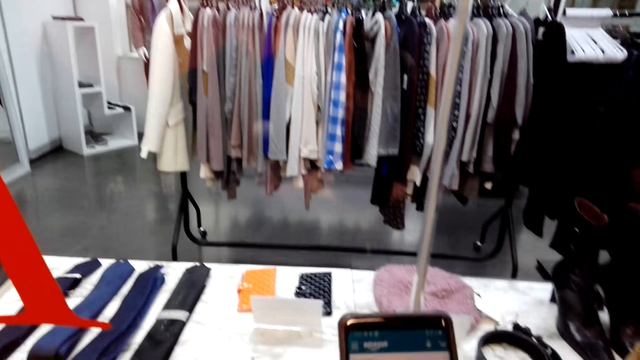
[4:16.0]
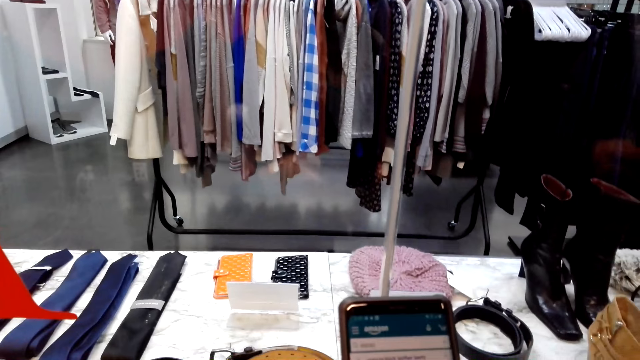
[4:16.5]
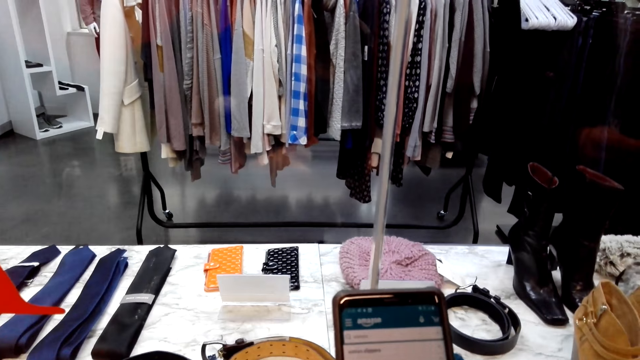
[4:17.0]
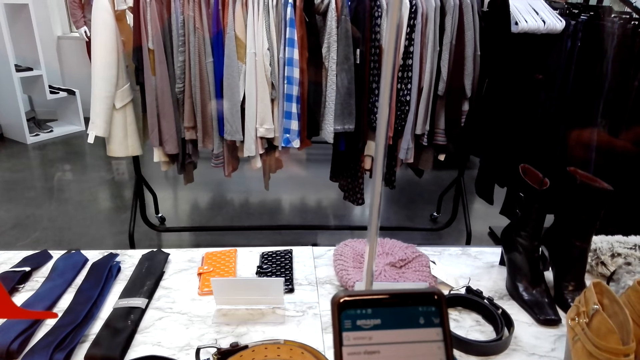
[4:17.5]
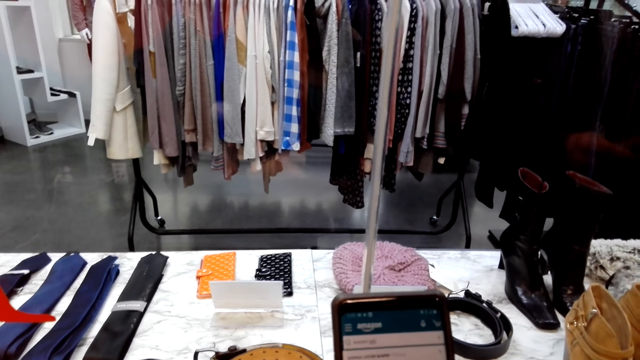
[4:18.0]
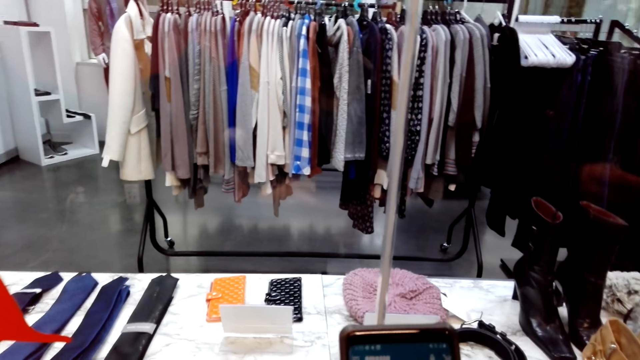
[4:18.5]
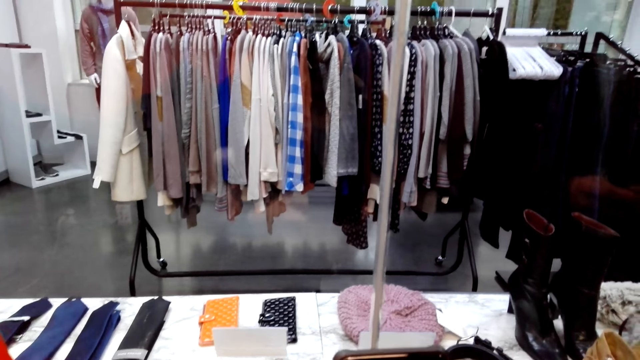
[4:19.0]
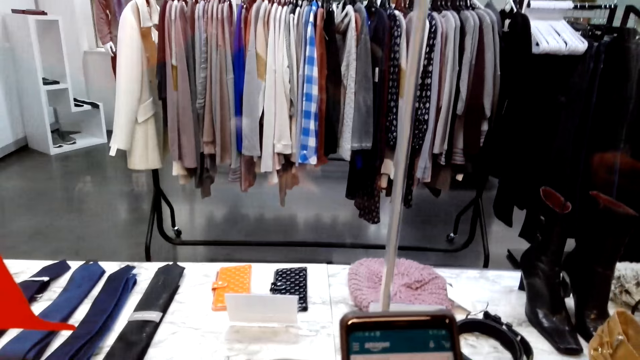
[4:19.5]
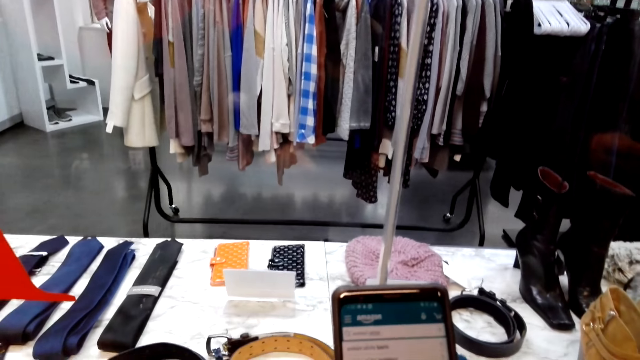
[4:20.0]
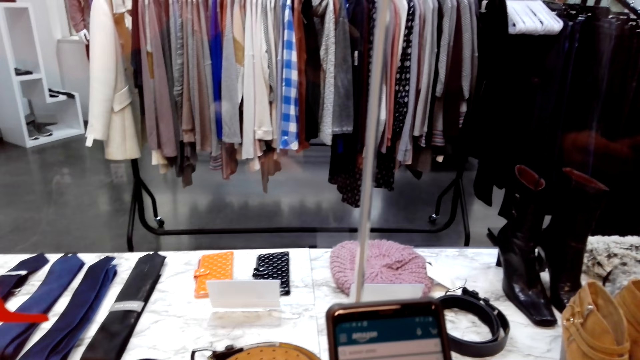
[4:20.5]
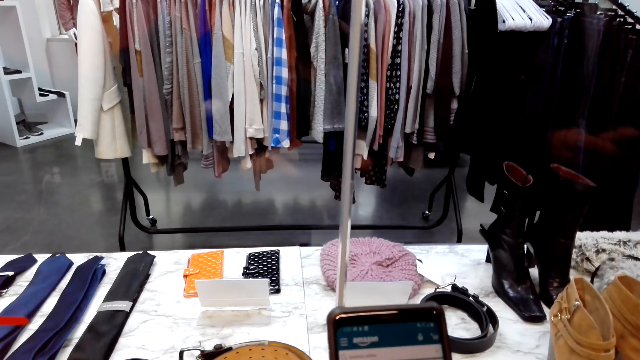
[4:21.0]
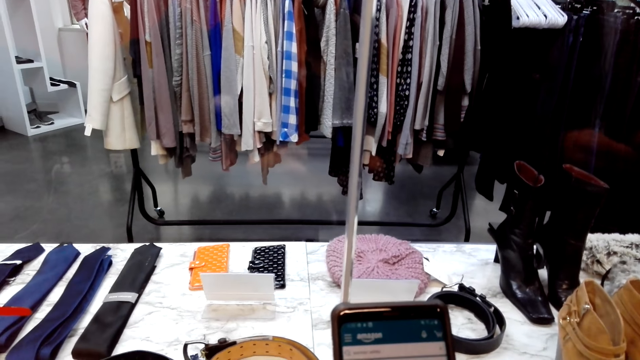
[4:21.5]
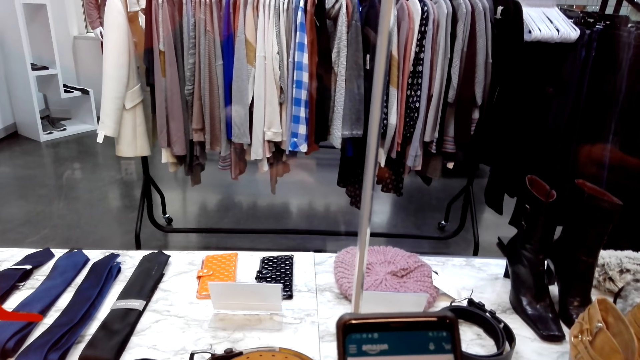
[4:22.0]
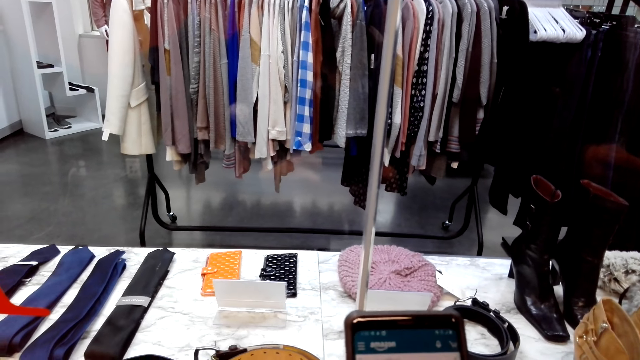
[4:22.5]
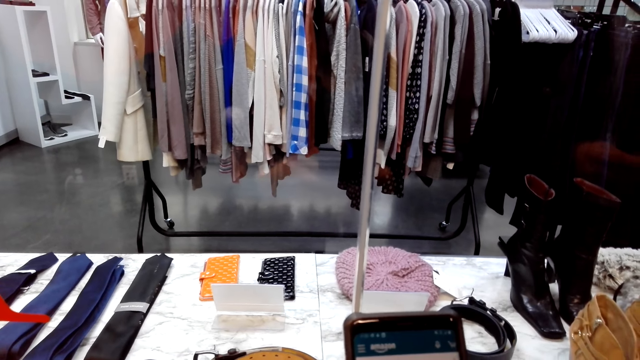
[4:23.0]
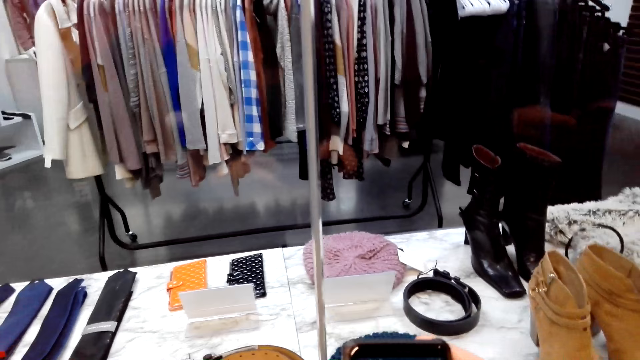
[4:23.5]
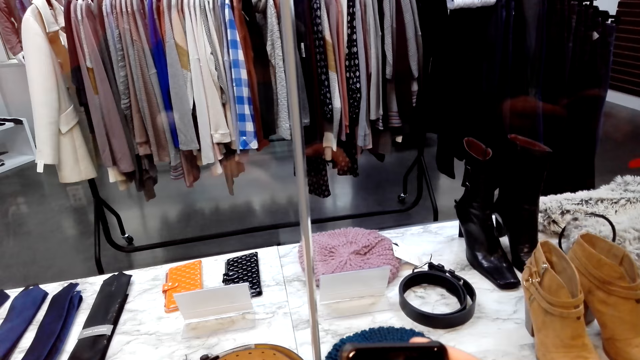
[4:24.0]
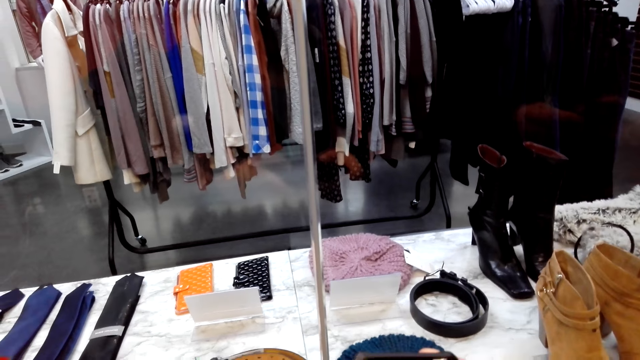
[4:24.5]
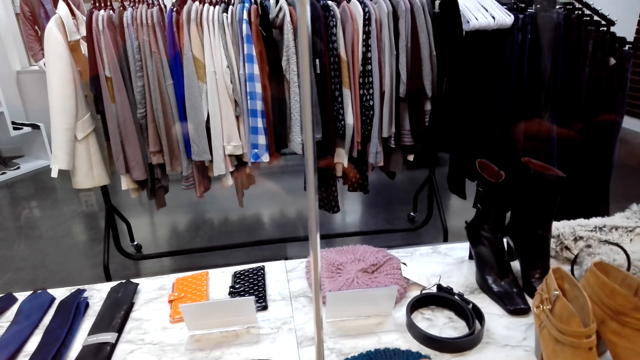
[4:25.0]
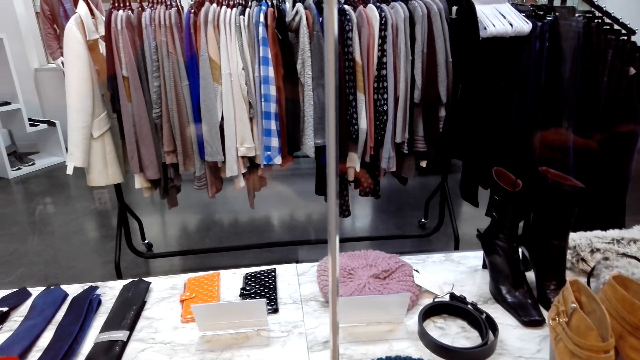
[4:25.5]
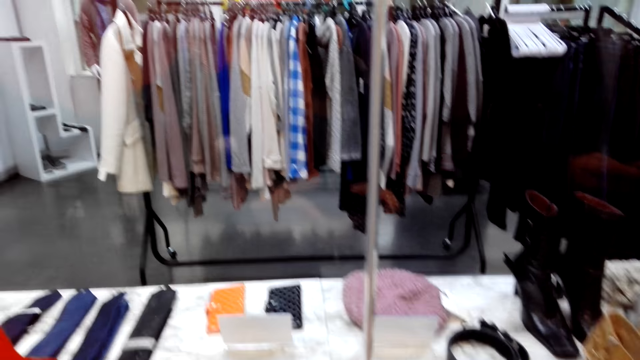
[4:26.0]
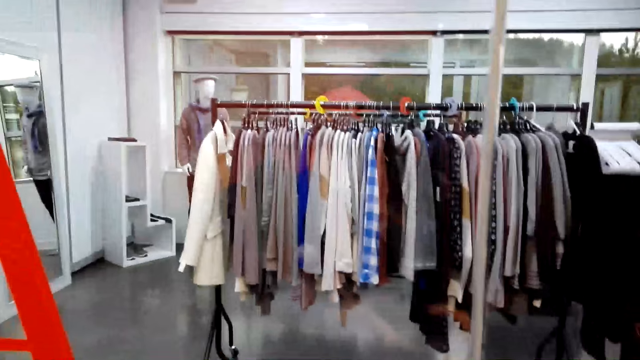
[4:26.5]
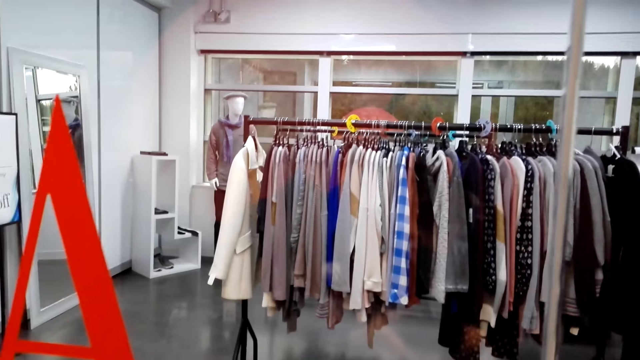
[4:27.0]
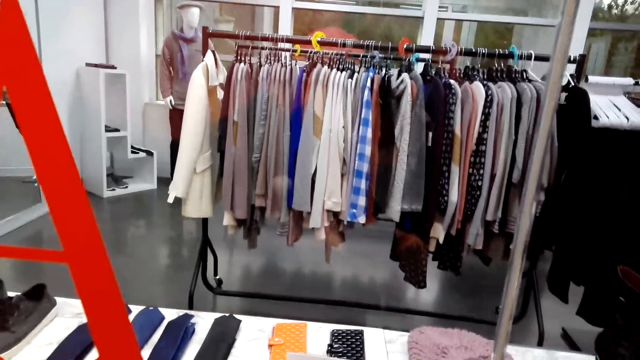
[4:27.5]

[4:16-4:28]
The camera wearer operates a phone. They hold the phone. A man converses with the camera wearer. The camera wearer looks at the clothes in the hangers.

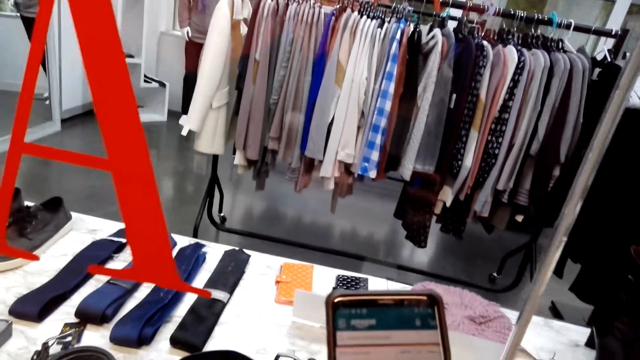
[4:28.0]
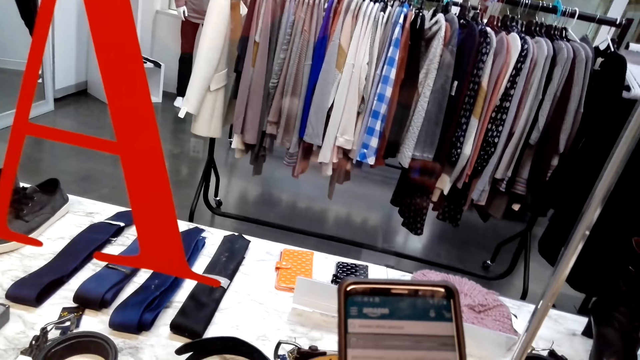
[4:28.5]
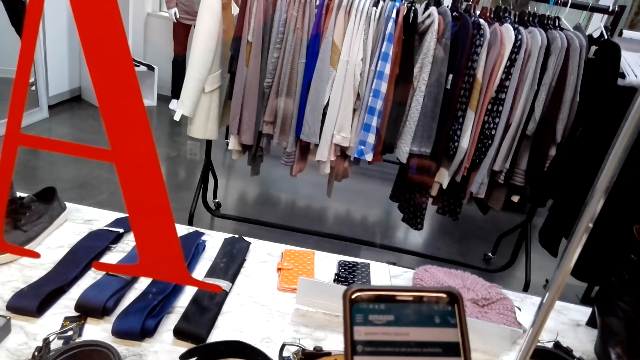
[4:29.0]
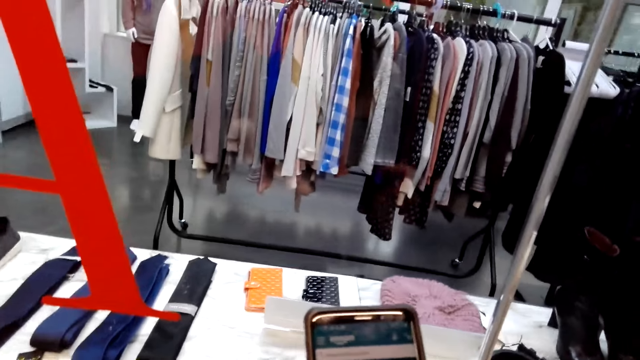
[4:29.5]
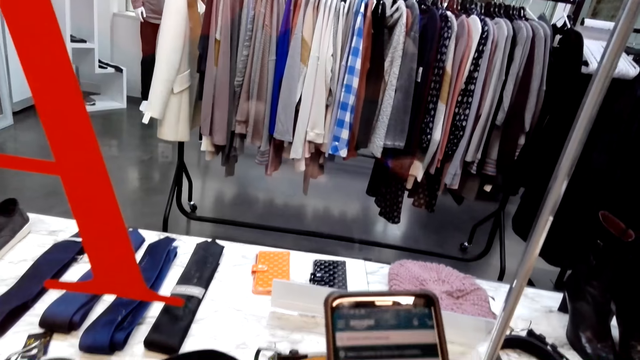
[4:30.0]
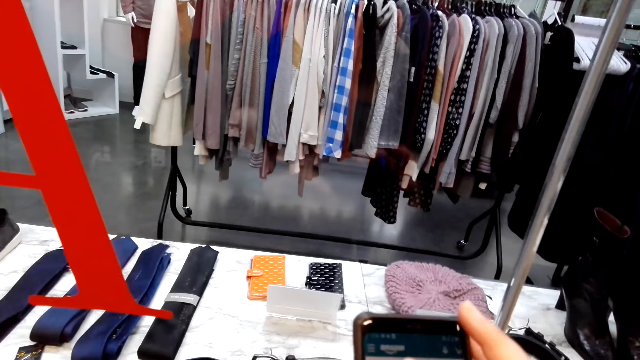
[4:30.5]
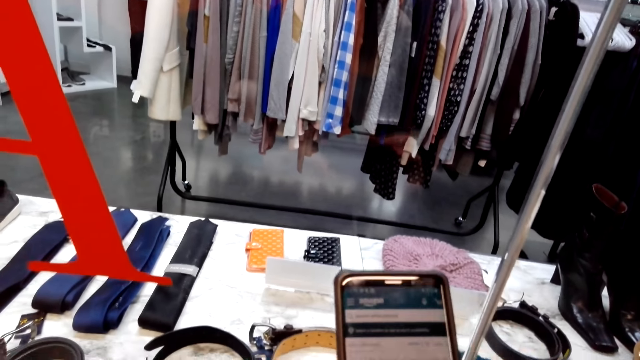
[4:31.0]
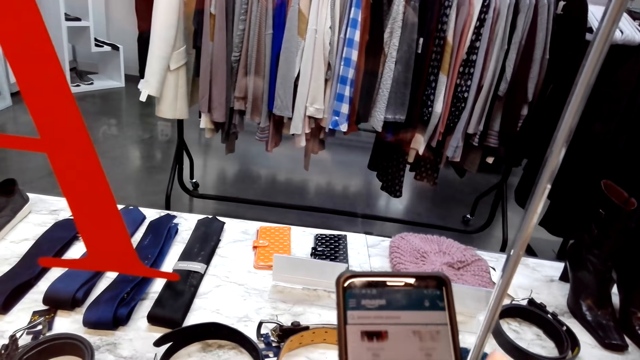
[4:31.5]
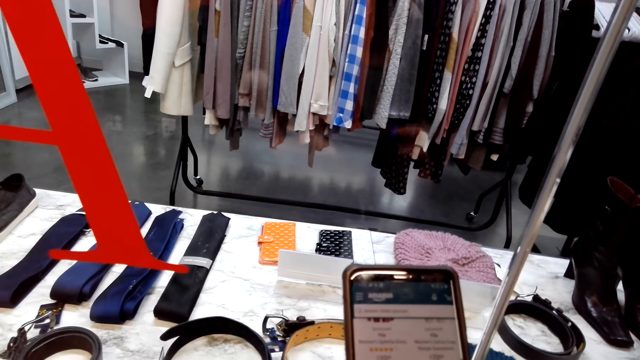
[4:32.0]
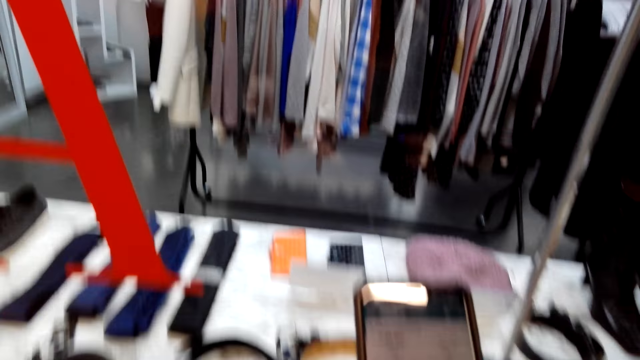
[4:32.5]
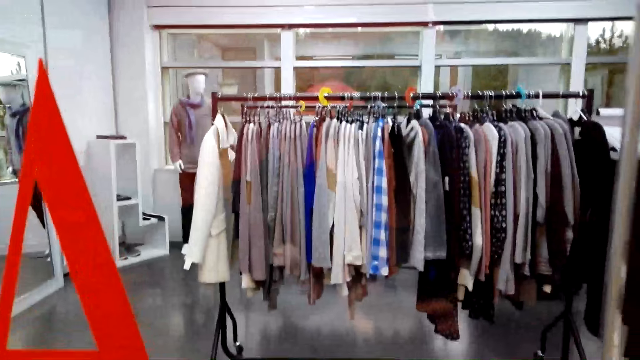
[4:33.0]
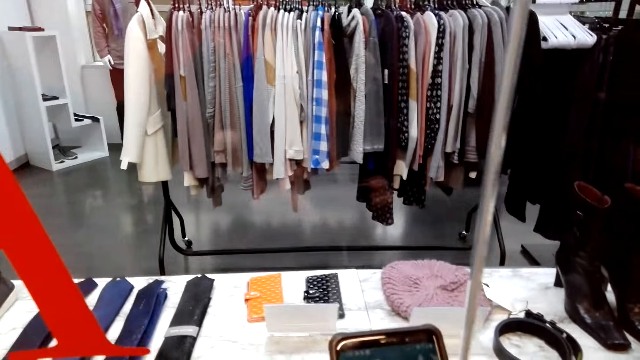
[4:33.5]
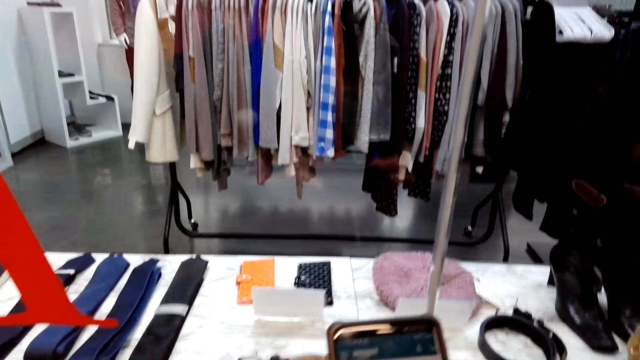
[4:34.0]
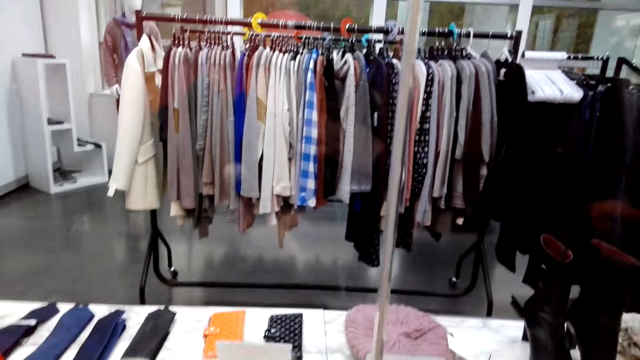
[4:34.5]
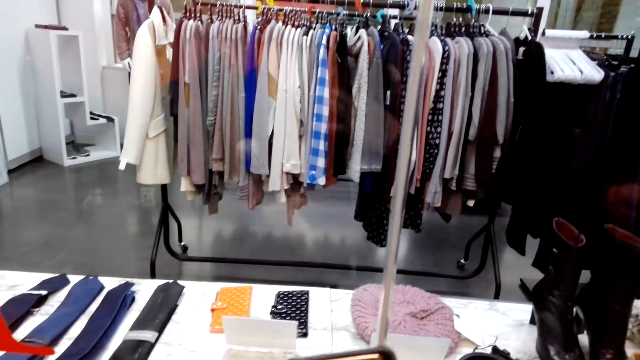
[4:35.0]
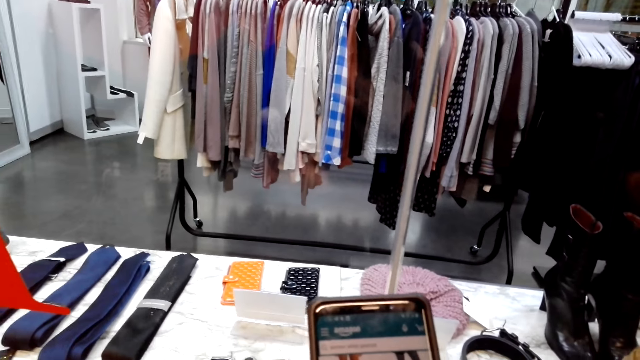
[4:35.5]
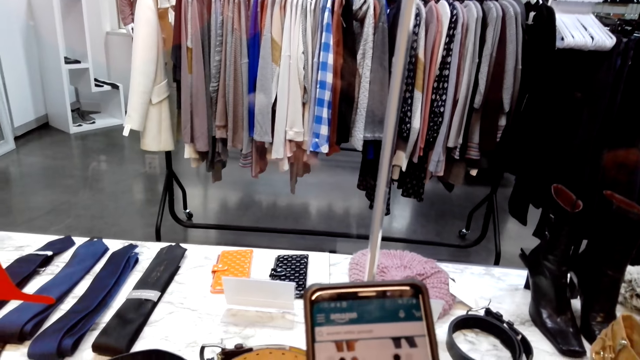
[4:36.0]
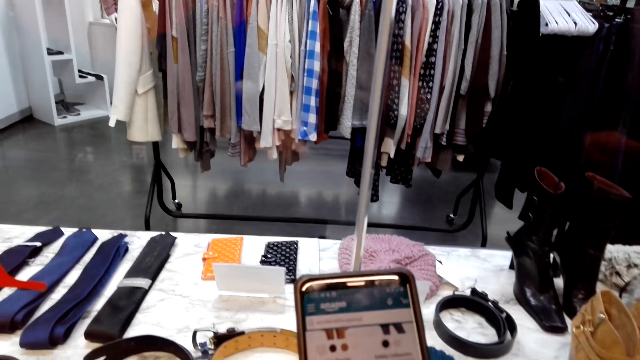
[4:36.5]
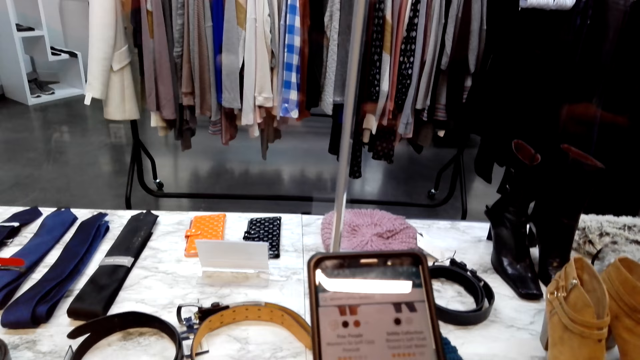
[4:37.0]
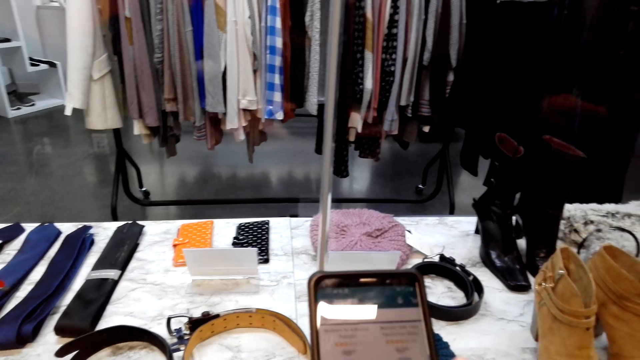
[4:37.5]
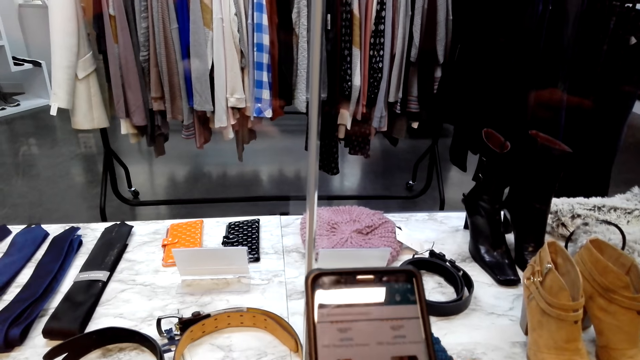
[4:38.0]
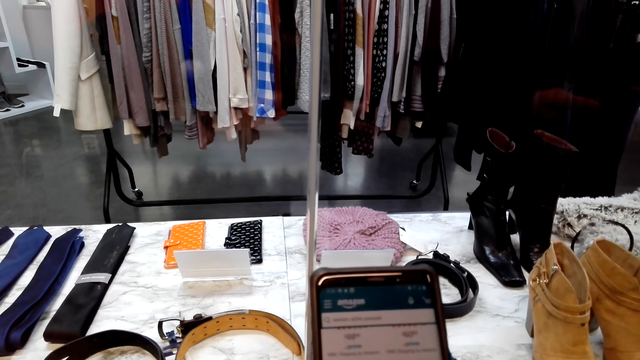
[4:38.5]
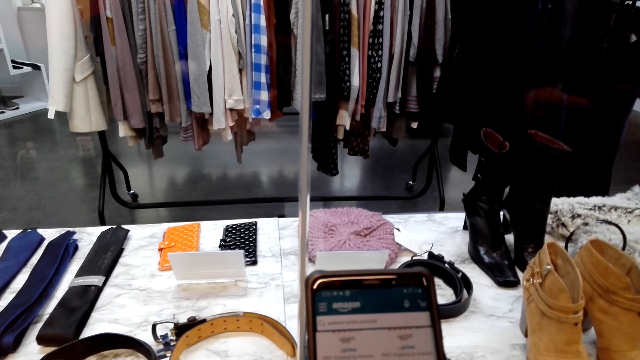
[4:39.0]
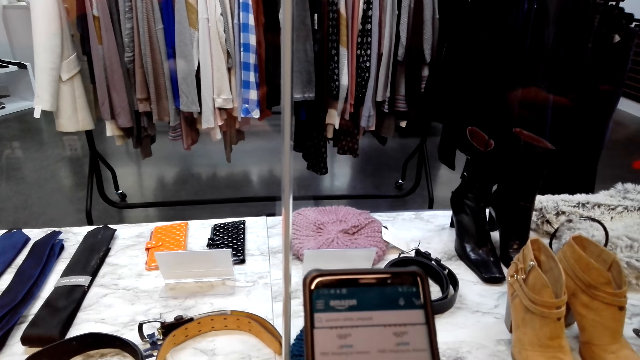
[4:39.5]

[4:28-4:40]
The camera wearer holds a phone. They operate the phone. A man converses with the camera wearer. The camera wearer scrolls the phone. They converse with the man. They operate the phone. They converse with the man. The man converses with the camera wearer.
